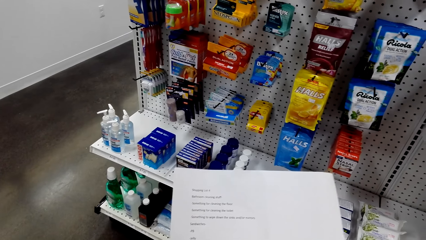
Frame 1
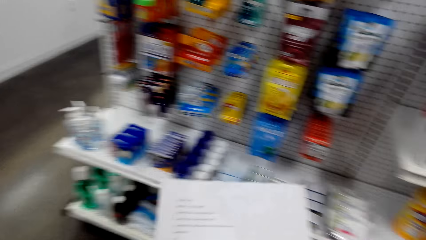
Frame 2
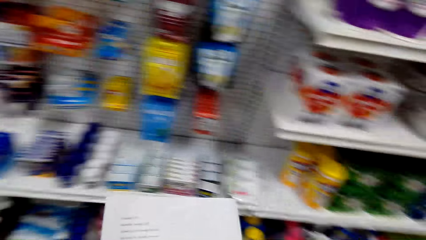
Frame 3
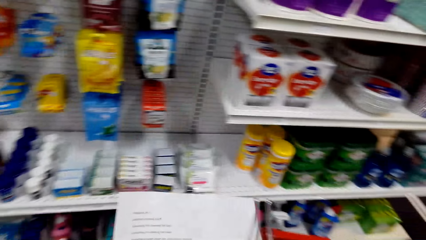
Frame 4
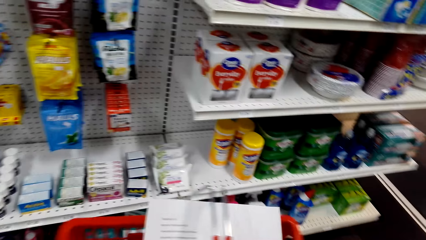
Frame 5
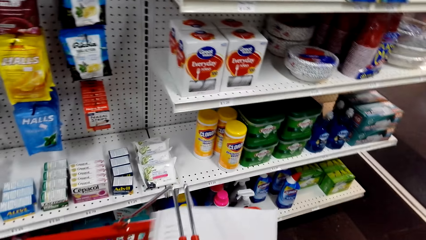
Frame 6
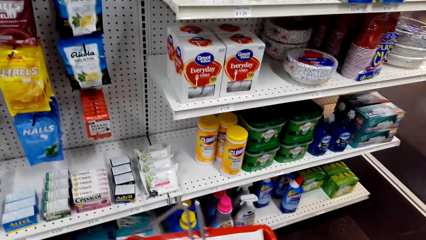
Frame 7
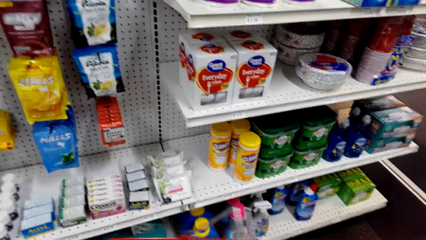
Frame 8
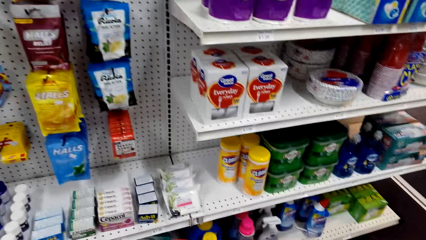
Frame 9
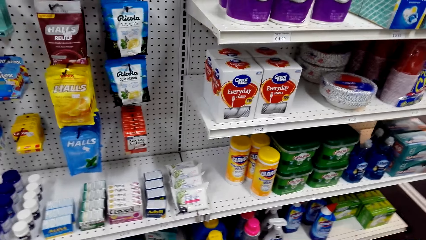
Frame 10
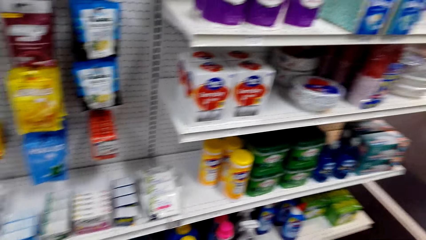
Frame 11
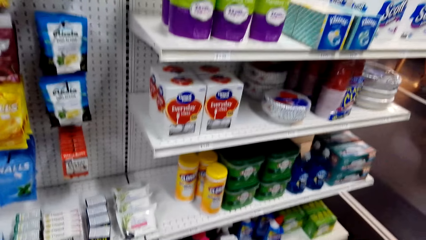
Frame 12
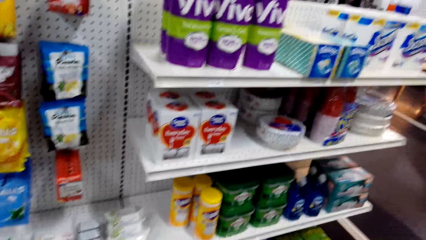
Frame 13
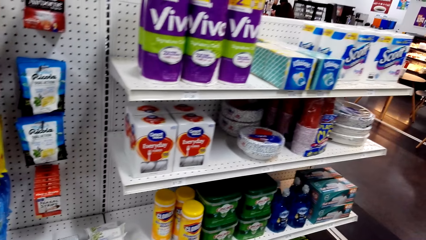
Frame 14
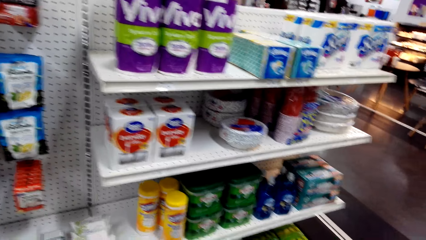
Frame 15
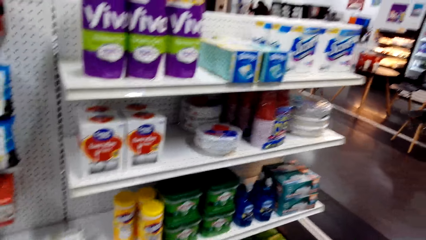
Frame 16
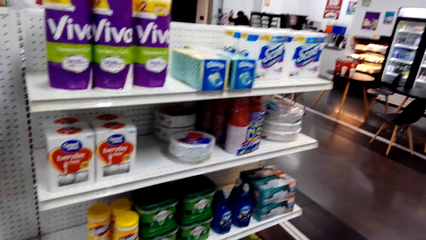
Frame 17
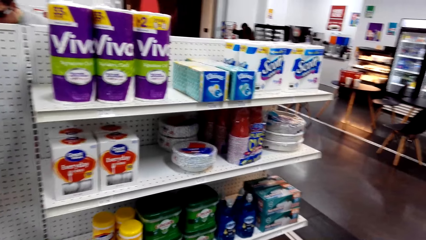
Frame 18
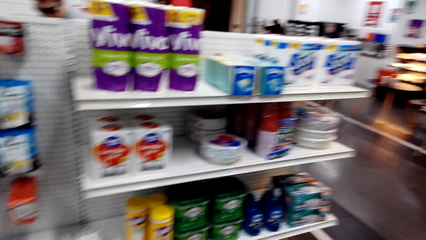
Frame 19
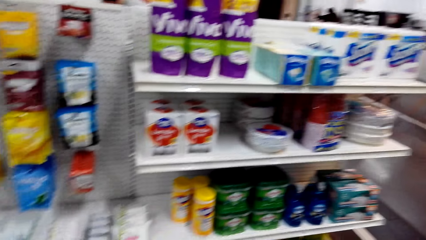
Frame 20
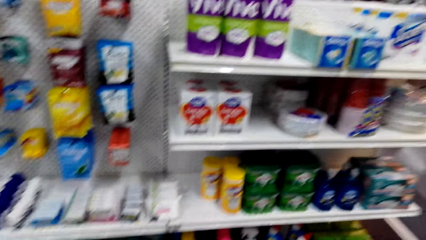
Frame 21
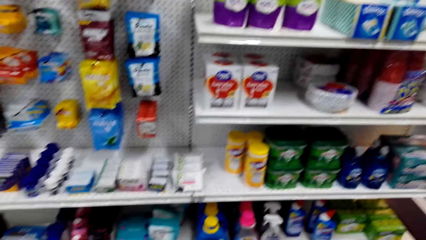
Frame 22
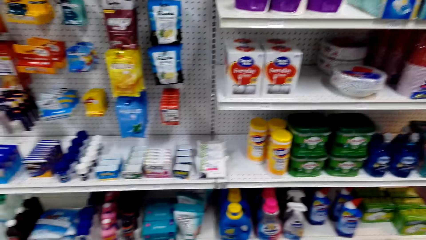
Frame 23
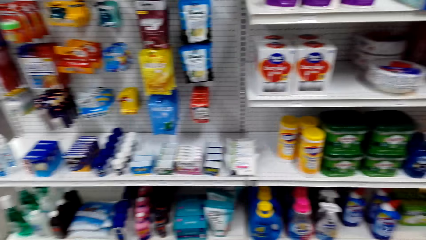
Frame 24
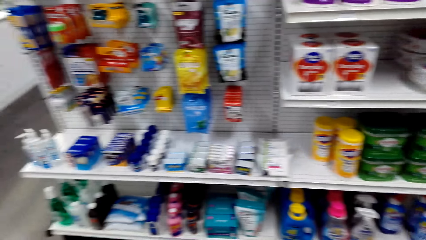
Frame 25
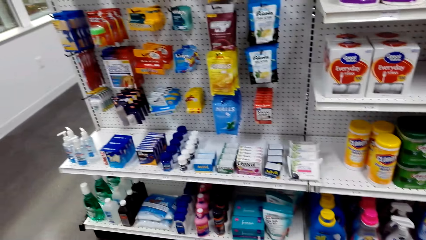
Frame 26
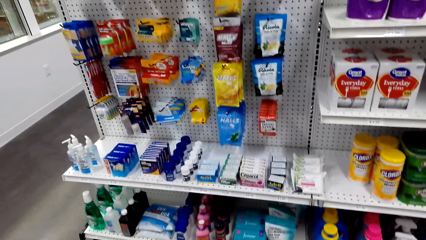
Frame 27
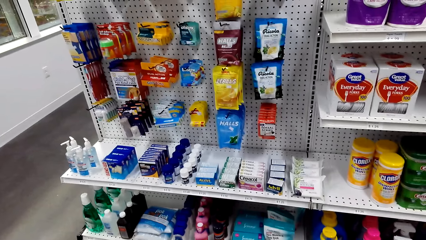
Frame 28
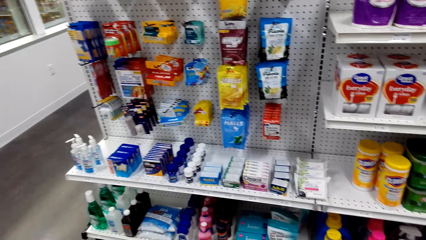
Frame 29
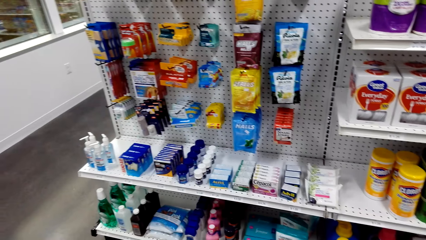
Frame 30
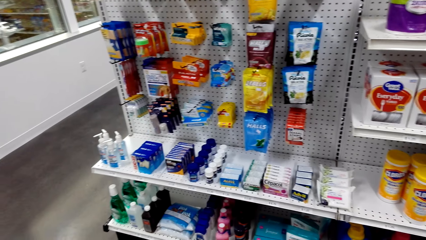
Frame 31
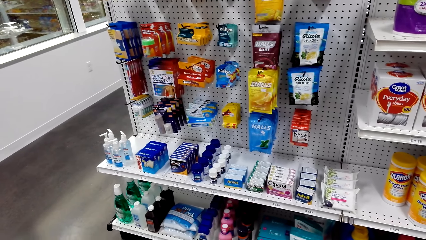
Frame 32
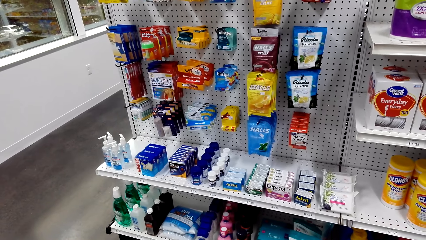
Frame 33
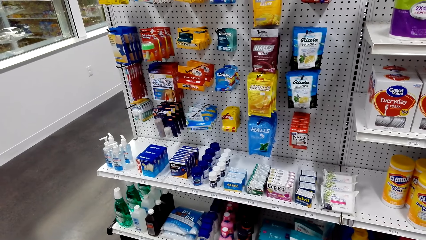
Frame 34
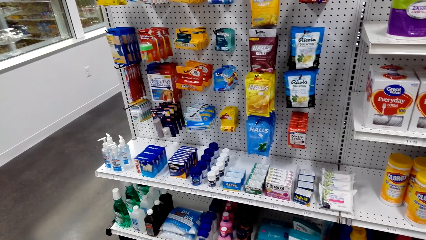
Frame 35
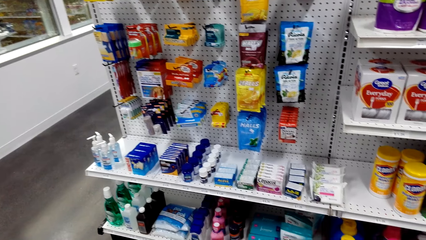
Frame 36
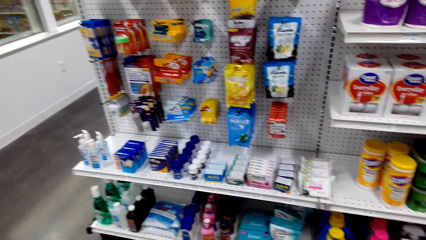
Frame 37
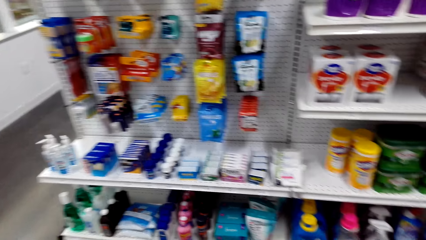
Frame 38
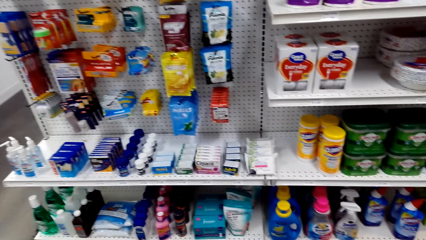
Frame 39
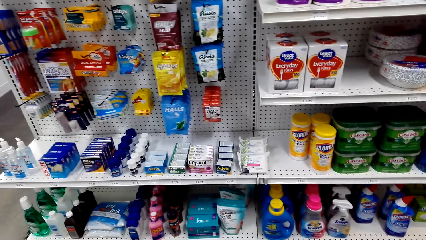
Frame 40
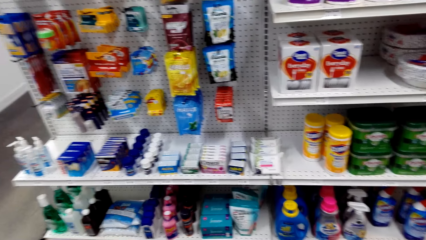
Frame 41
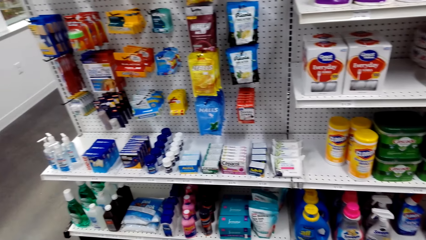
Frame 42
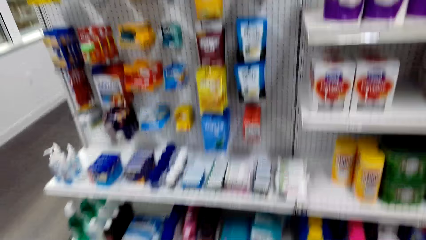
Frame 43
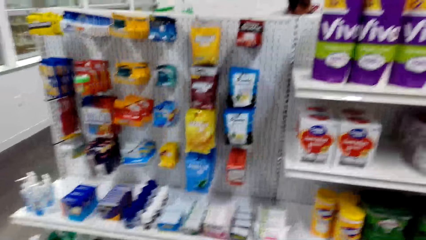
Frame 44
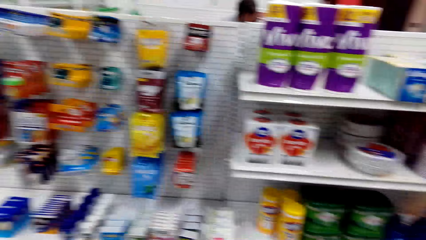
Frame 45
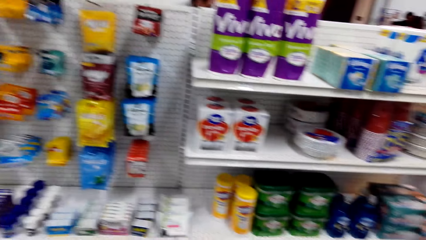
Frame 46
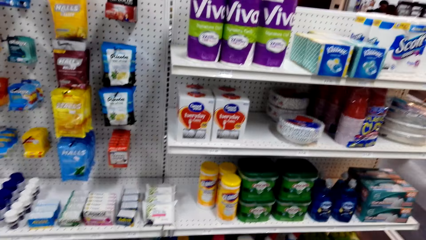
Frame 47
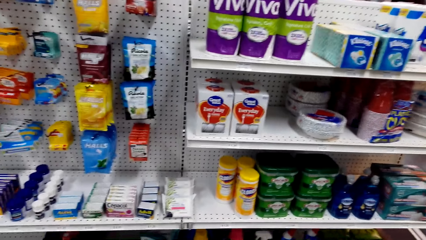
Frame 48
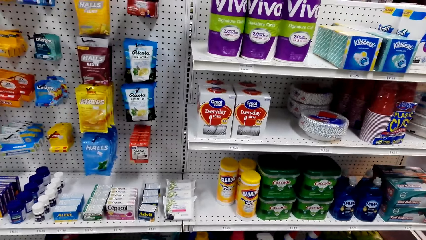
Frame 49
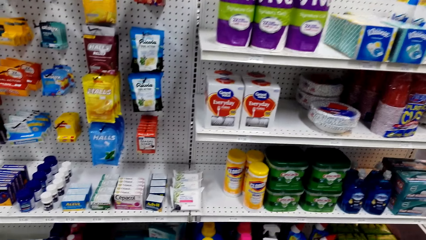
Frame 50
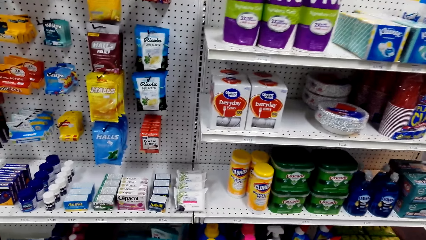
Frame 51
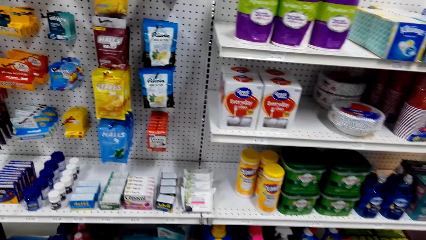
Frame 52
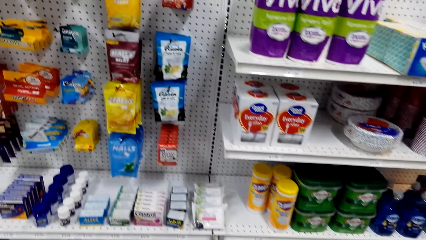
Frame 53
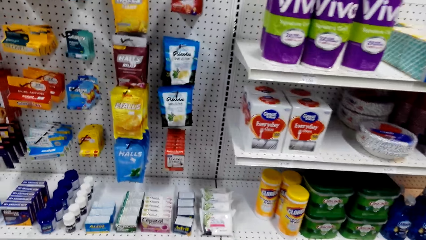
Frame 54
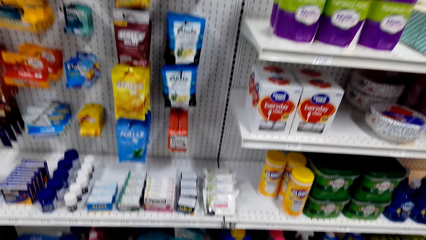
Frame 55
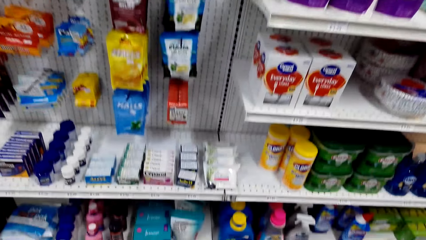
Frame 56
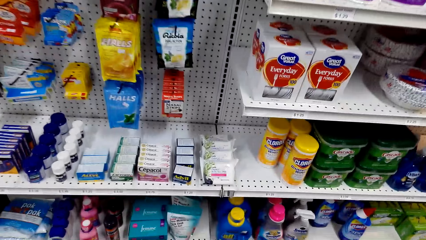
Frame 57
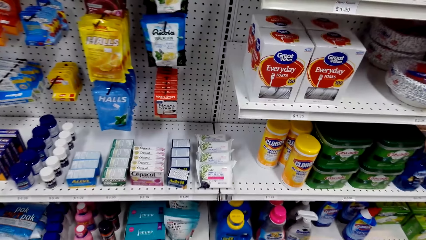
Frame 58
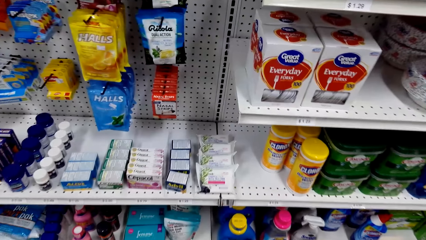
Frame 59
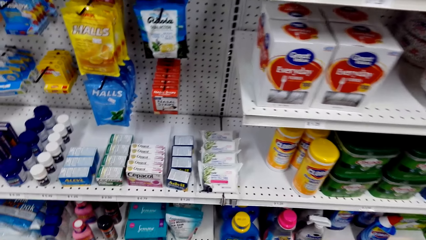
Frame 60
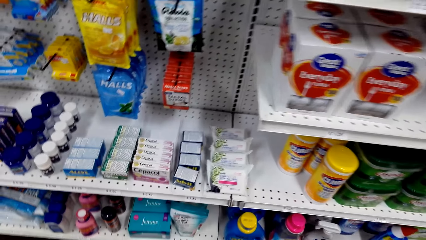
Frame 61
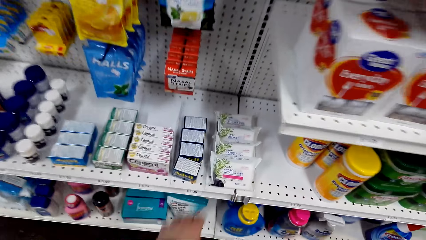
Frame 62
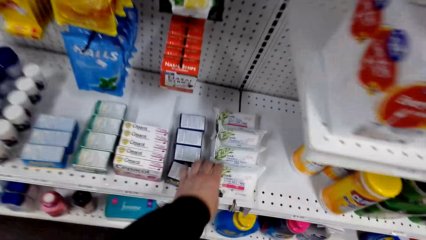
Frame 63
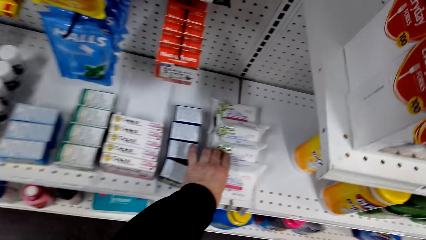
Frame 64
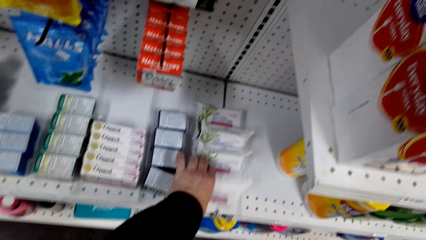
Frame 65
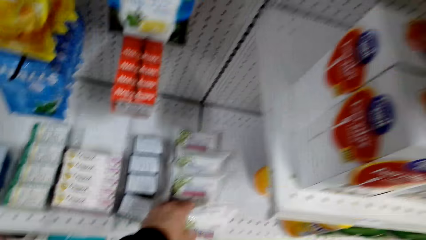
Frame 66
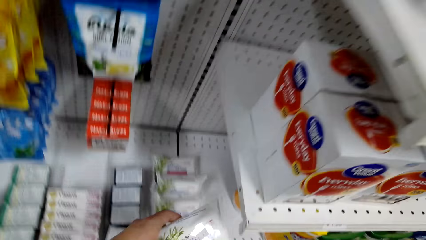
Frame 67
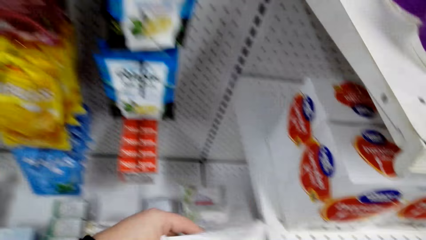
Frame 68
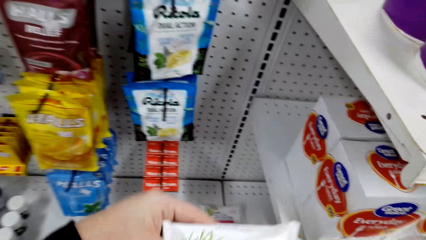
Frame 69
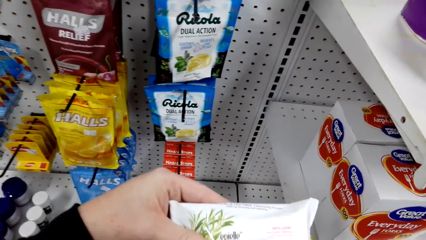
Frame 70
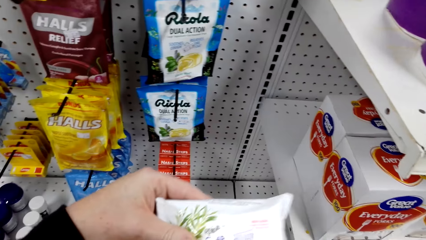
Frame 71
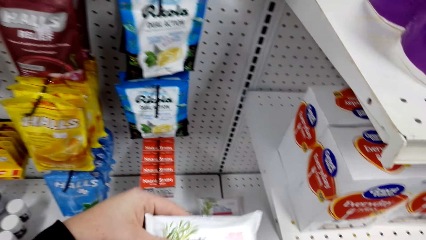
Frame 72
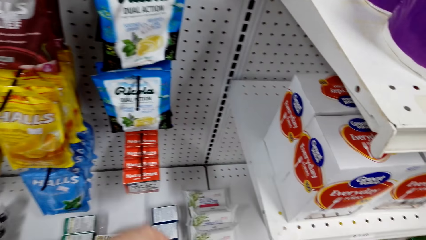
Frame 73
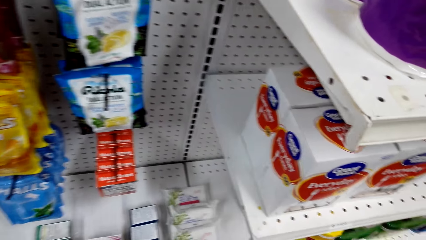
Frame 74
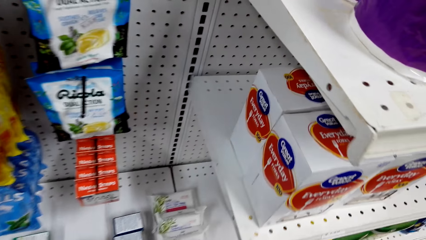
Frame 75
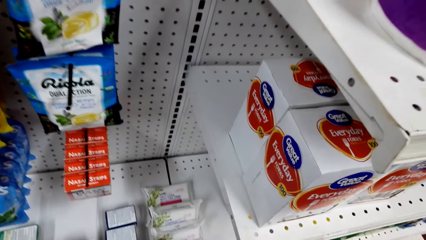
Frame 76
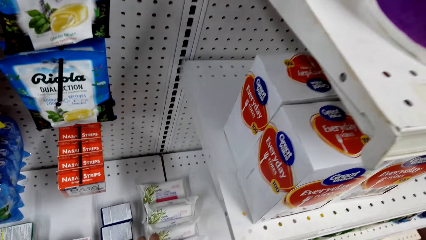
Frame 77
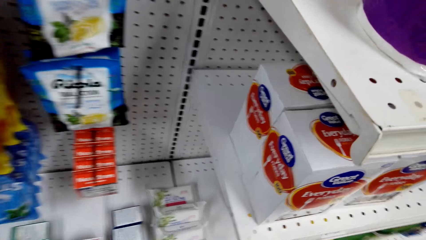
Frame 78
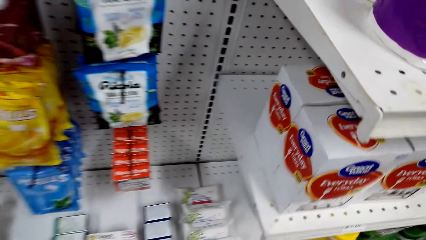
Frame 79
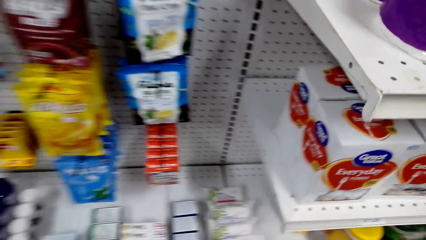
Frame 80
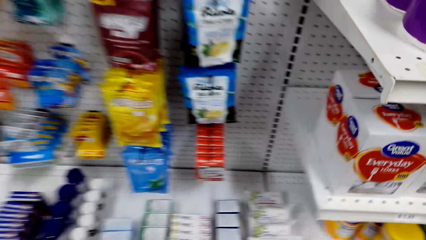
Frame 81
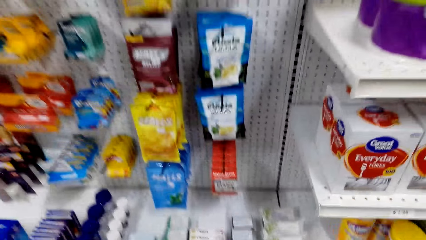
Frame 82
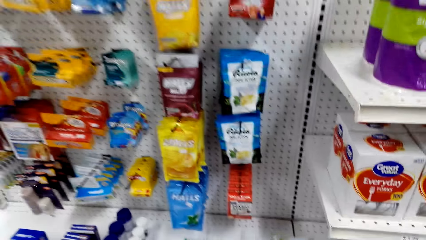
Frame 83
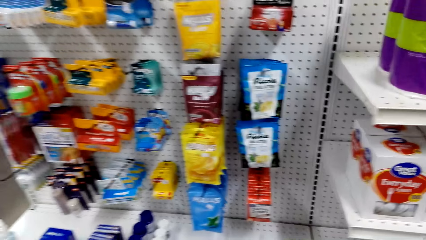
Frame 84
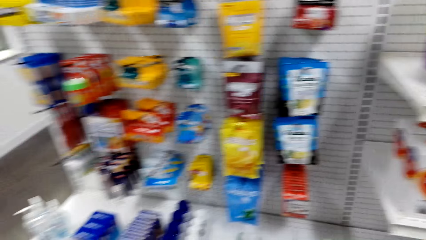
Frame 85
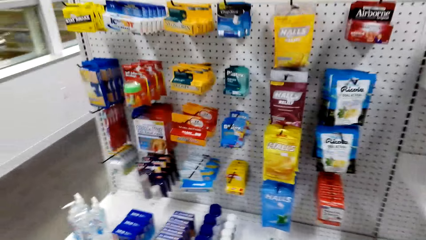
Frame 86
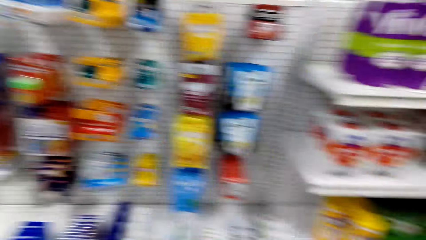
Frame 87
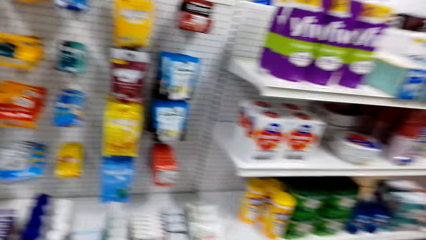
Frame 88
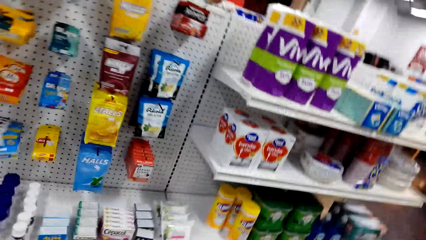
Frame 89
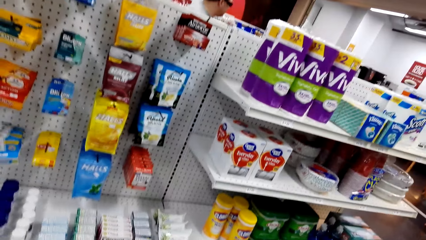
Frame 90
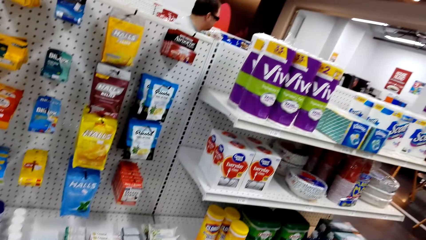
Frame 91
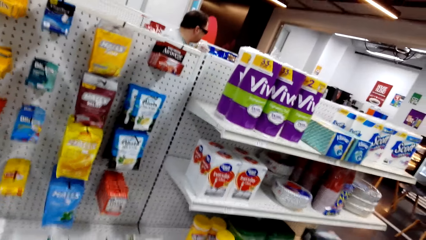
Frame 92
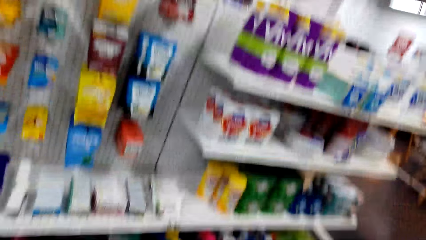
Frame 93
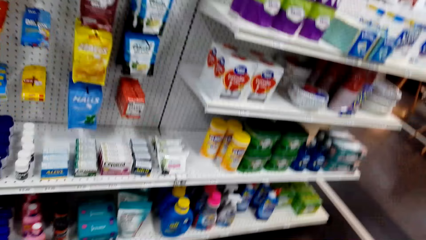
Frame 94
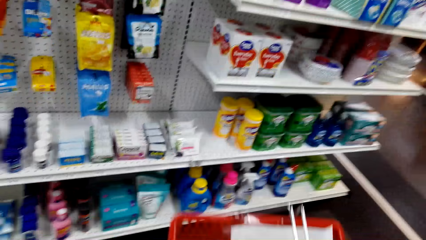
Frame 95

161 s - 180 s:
The camera wearer puts the shopping list in the basket. They pick up a sachet of soap. They put the soap down.
